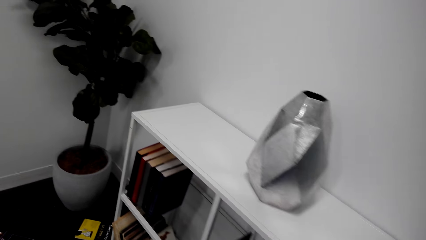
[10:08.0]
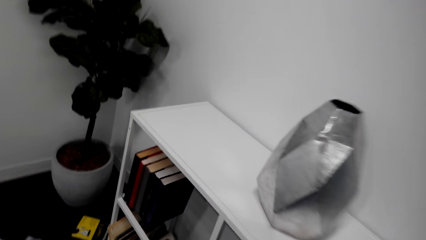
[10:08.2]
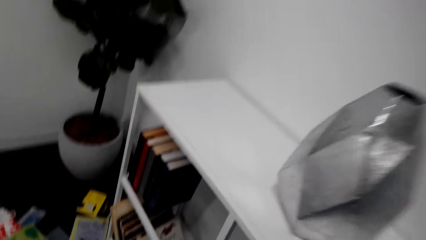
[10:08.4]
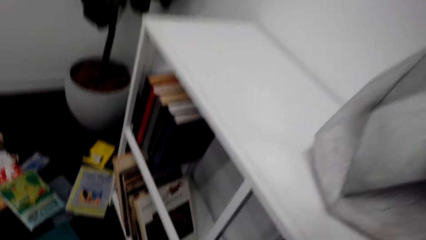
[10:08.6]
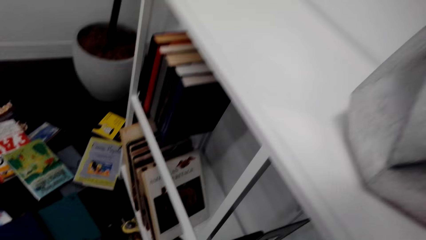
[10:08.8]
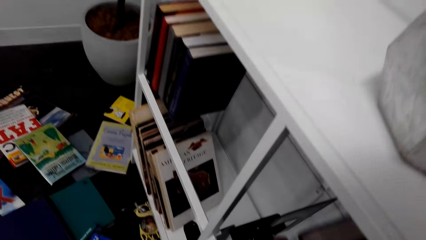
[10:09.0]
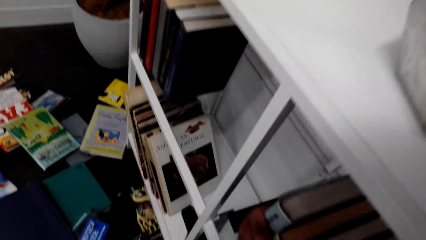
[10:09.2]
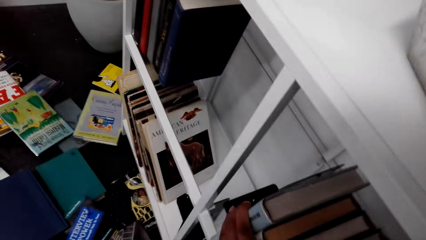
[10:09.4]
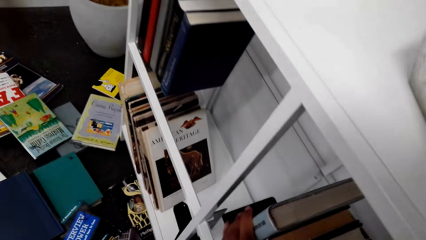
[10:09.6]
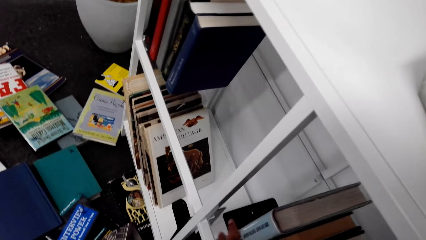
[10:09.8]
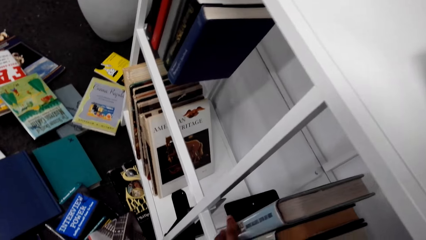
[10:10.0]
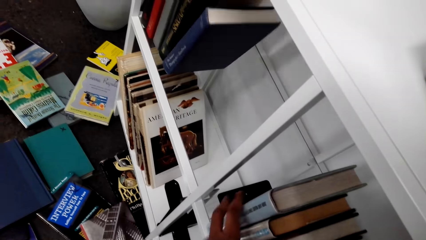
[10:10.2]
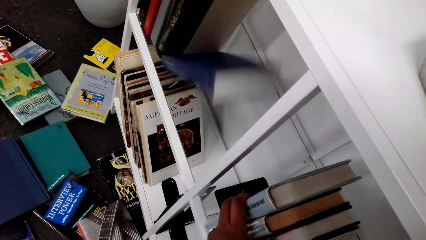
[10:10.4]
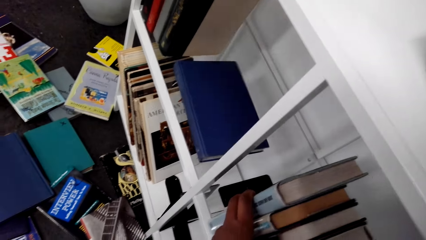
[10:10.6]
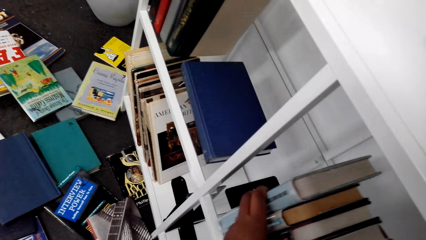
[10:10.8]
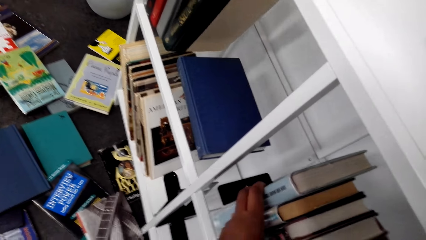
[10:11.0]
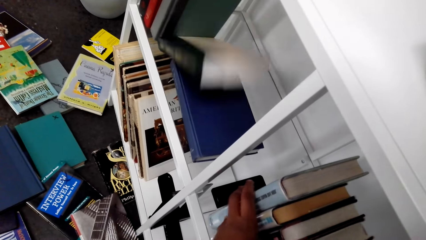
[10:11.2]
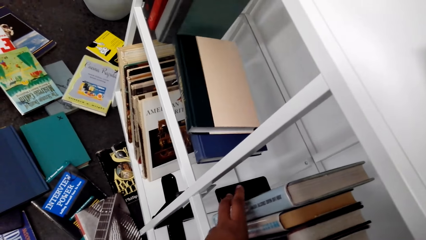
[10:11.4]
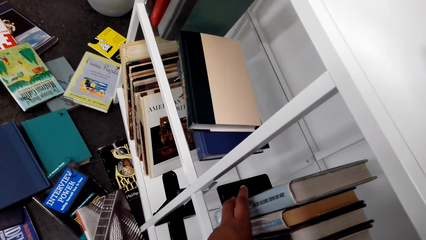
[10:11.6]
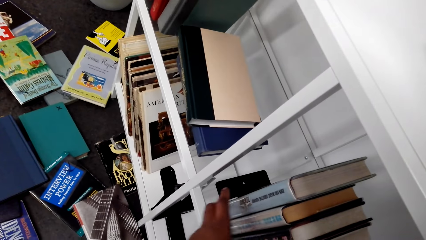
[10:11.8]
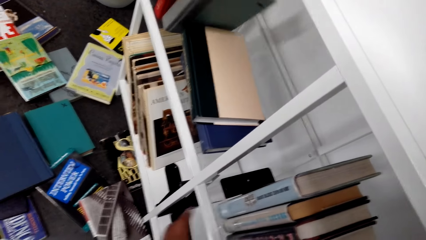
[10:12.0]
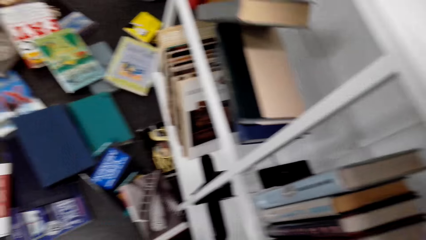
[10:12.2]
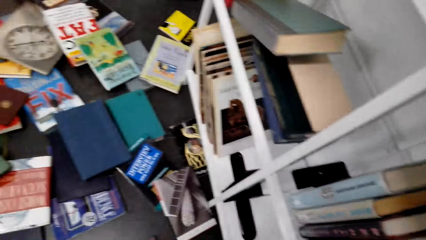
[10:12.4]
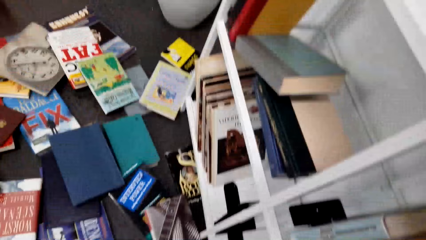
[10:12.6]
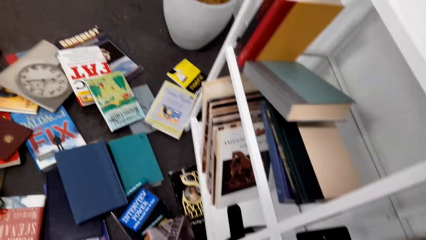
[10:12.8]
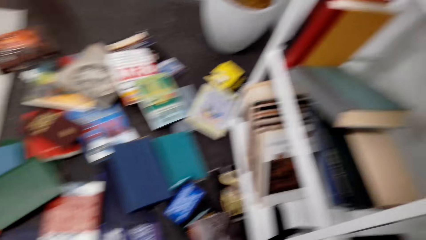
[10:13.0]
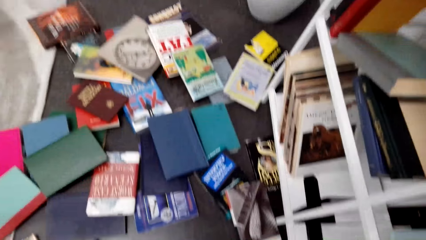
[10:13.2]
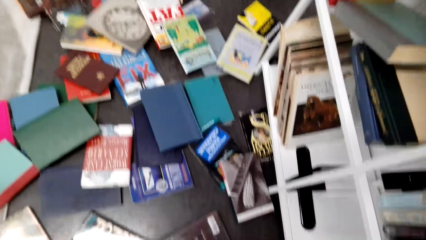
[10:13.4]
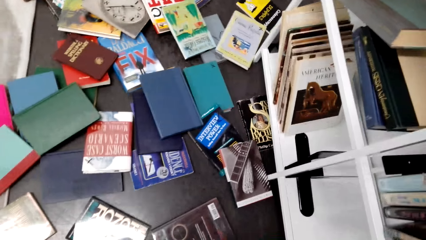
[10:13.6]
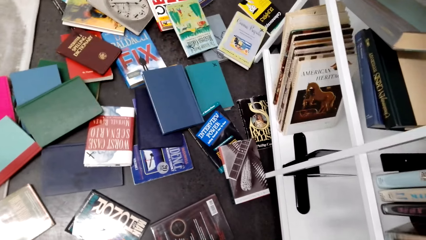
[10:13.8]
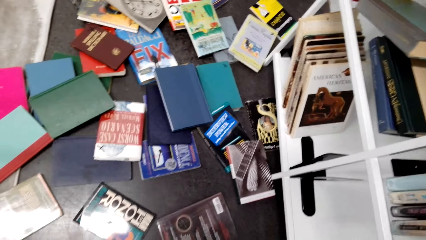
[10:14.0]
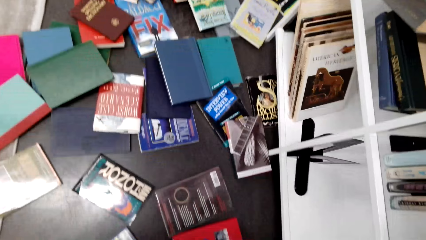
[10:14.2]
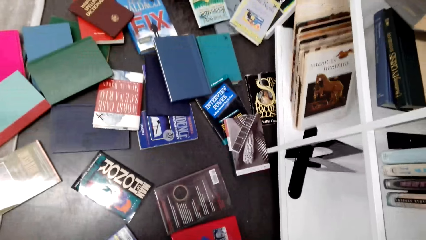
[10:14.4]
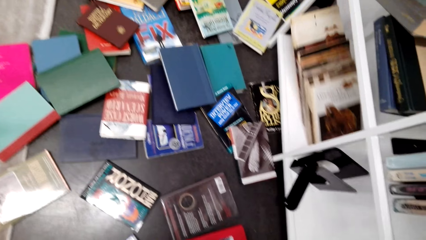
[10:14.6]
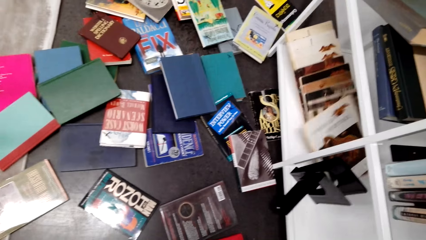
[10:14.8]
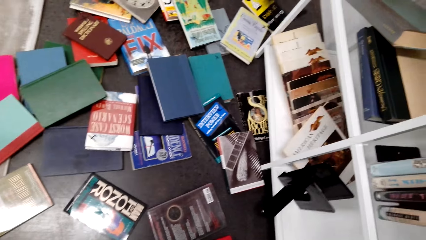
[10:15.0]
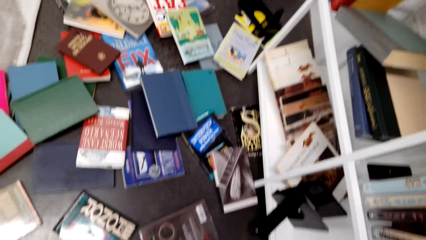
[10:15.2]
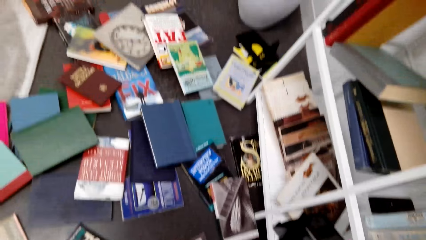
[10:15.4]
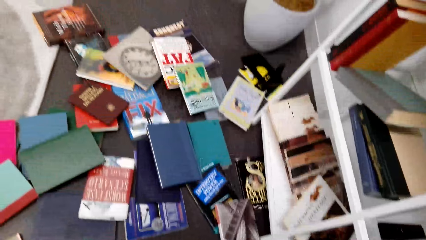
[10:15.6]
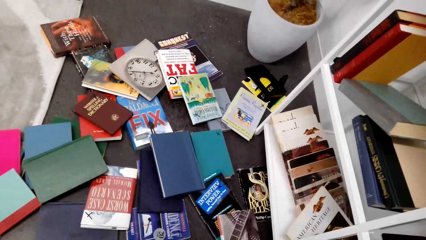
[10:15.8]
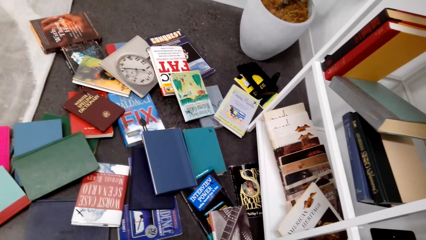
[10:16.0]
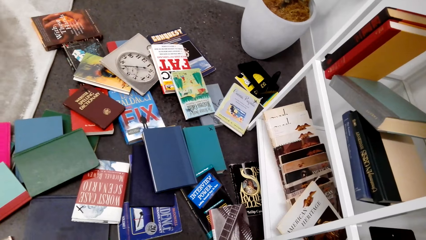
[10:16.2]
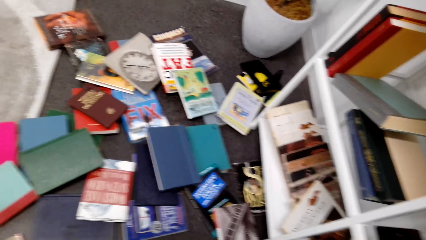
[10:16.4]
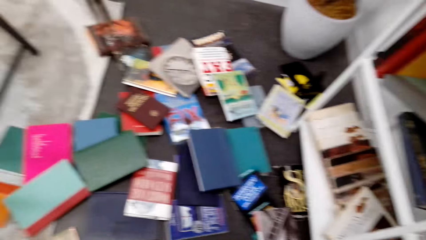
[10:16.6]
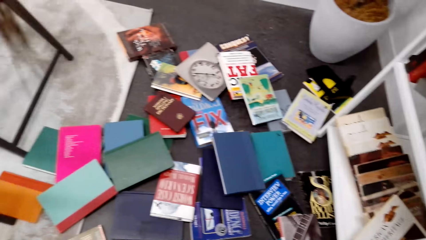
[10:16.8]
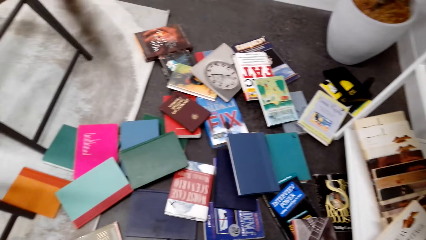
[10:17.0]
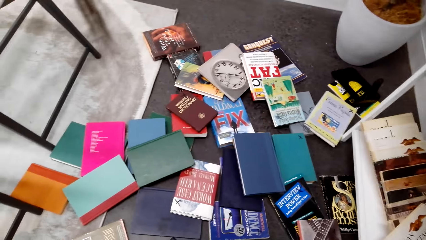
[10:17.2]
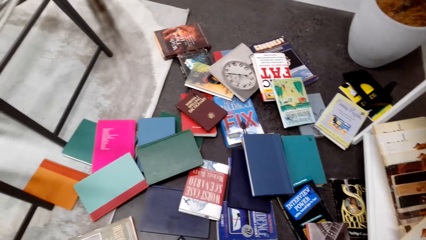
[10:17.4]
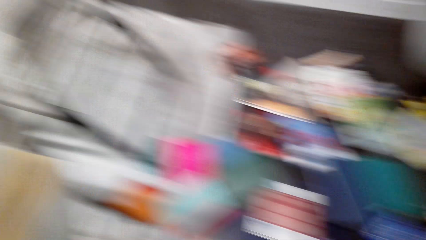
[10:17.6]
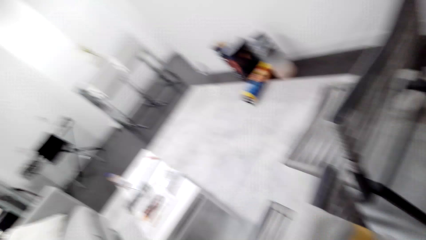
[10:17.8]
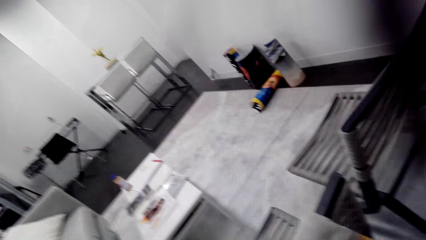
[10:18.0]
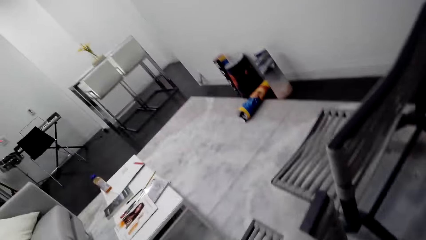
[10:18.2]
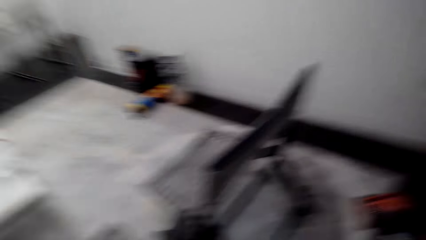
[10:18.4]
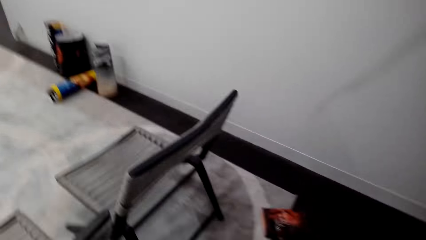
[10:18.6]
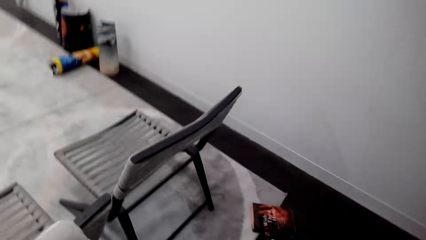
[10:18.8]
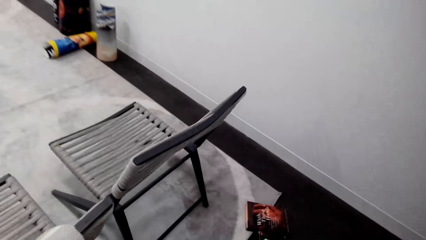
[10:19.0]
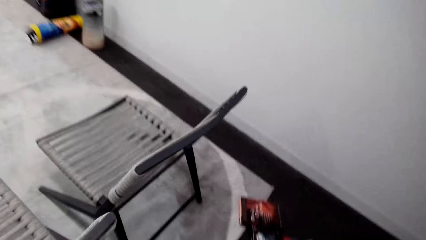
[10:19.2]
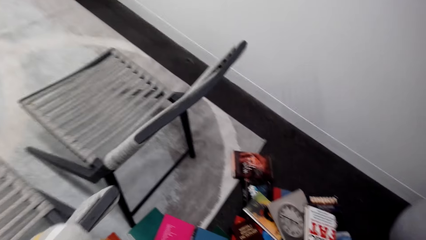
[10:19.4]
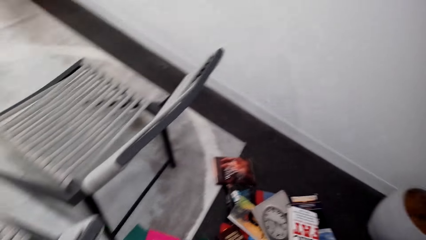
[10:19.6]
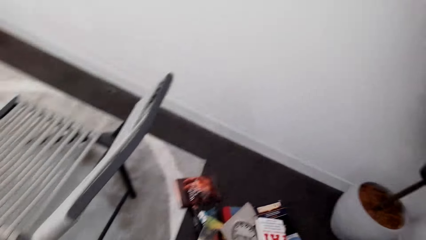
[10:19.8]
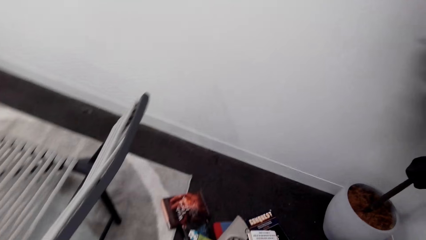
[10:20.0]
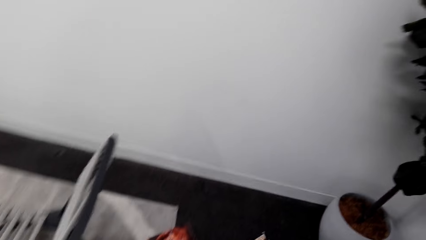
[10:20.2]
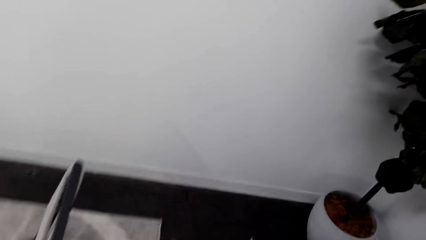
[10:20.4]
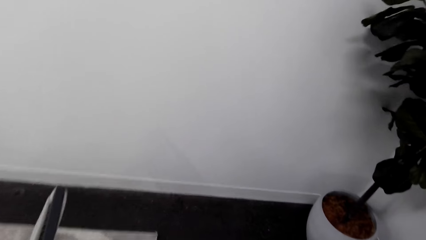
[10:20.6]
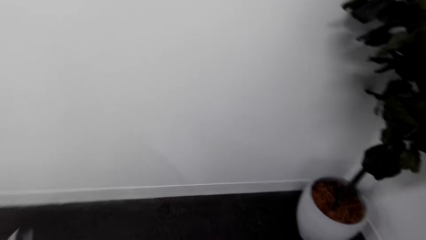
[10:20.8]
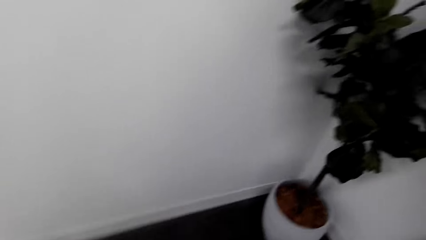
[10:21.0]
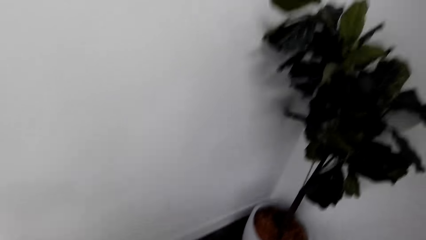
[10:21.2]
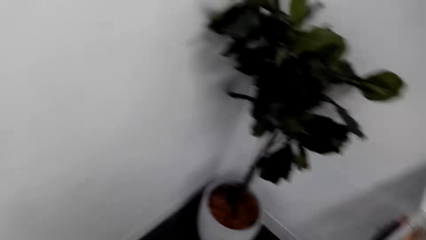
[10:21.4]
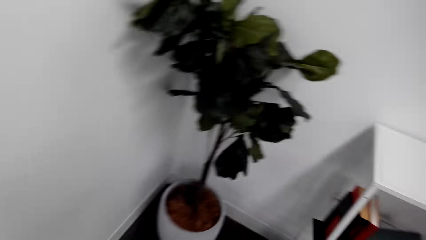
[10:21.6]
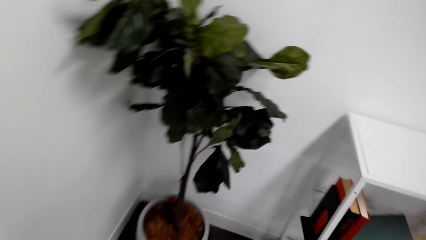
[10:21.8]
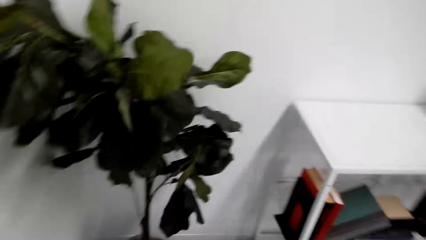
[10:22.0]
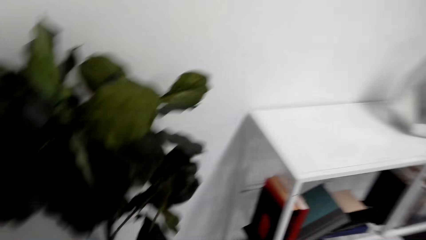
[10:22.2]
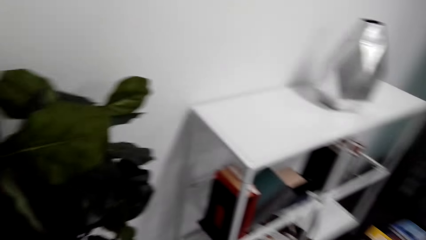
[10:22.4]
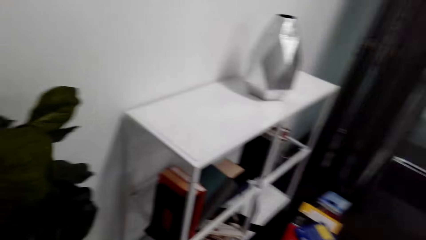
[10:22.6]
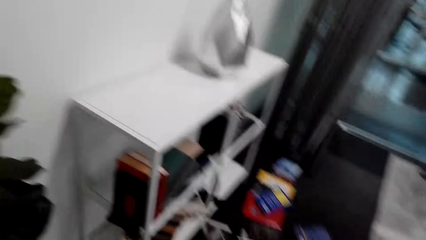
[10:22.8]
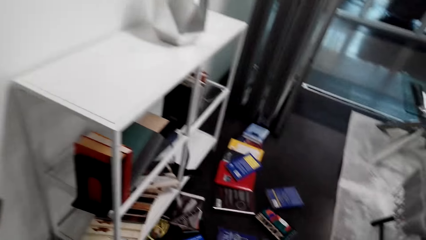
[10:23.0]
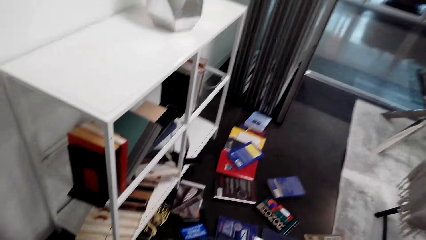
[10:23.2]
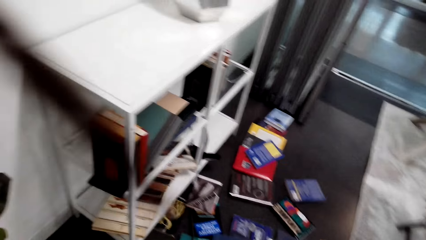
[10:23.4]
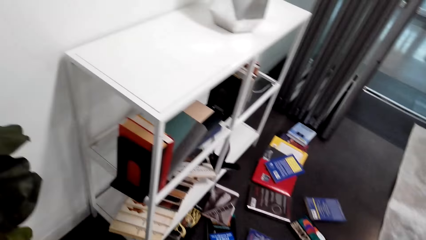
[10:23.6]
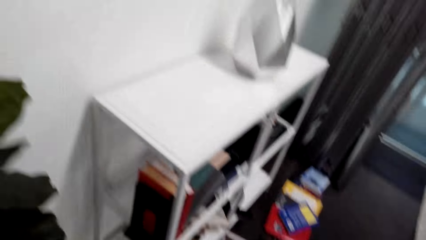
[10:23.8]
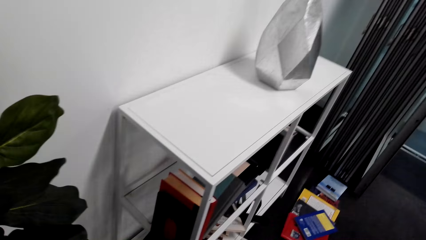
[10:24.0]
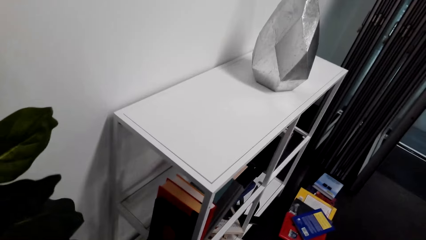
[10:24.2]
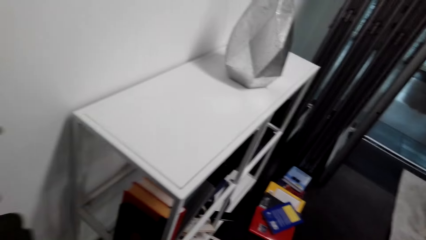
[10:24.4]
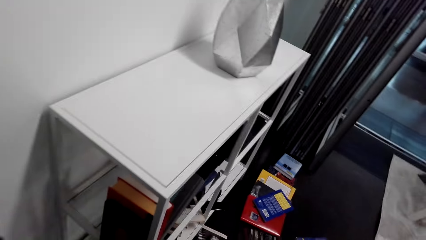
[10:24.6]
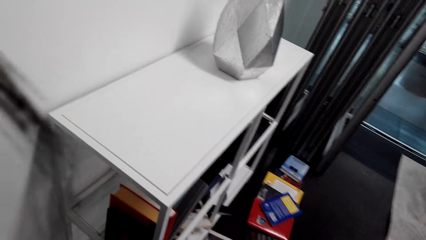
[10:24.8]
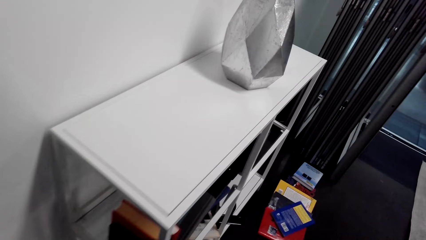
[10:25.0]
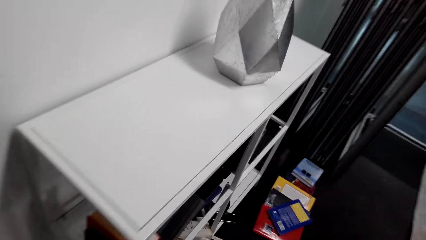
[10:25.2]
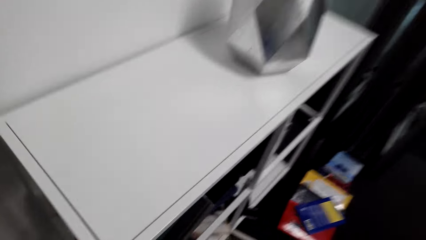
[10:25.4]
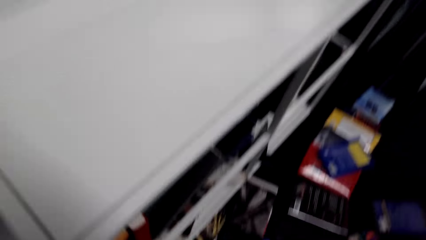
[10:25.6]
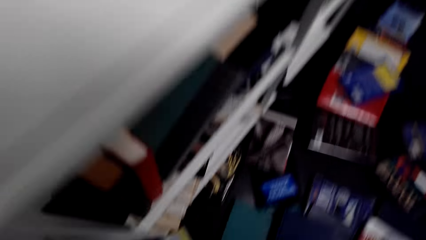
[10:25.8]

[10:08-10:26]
The camera wearer places books on the book shelf. They arrange a book in the shelf. They look around. They walk in a room.
